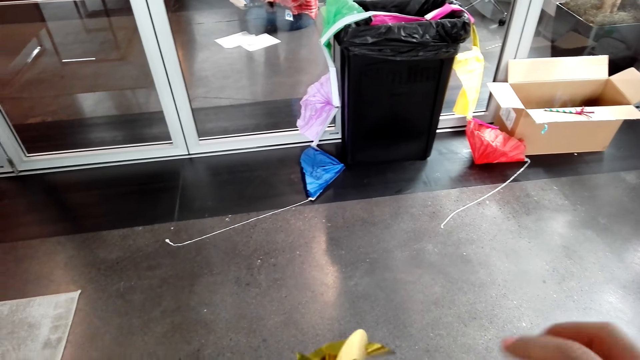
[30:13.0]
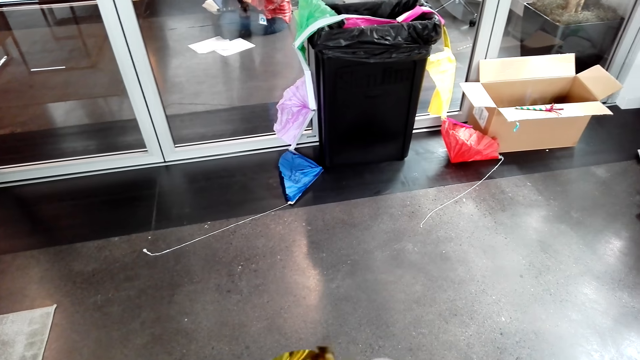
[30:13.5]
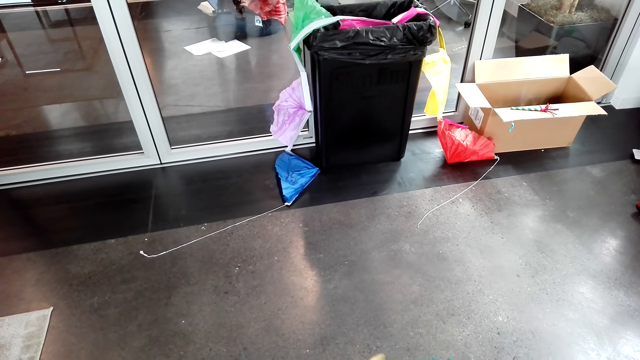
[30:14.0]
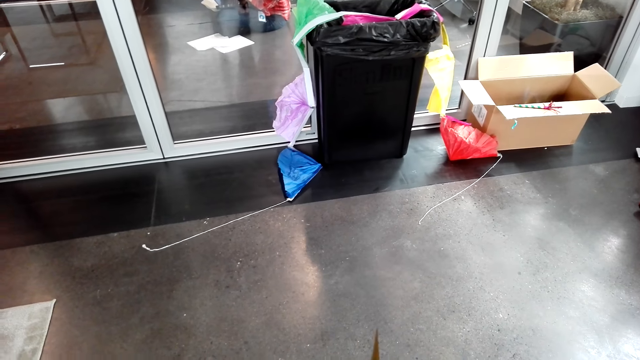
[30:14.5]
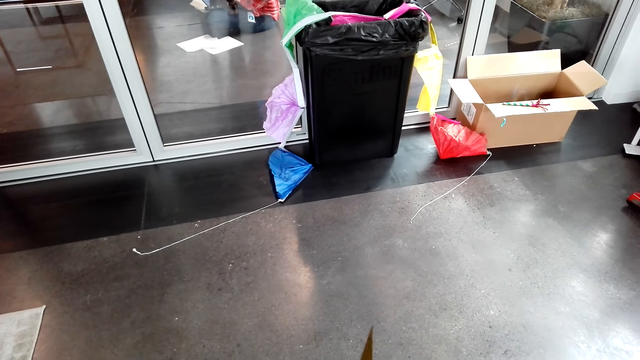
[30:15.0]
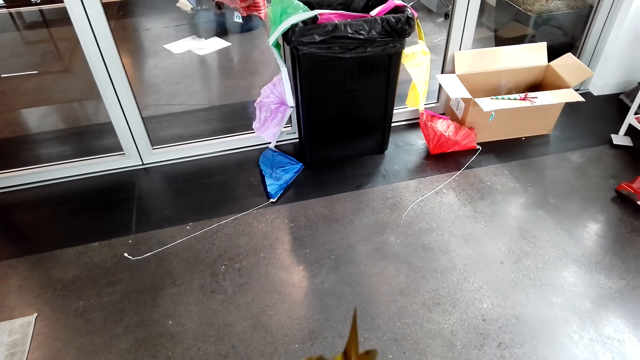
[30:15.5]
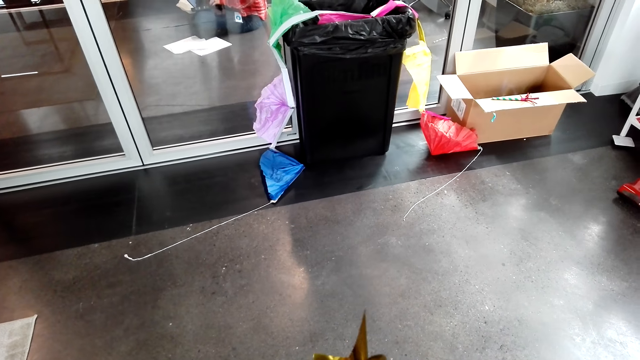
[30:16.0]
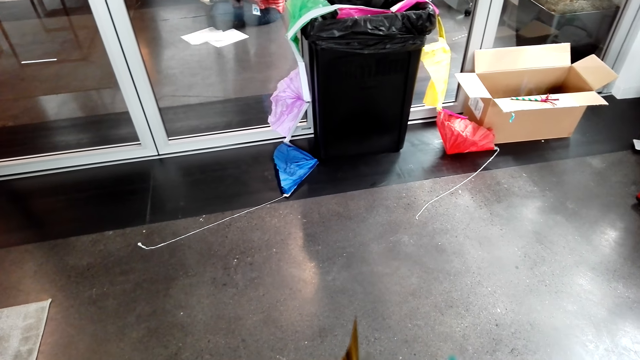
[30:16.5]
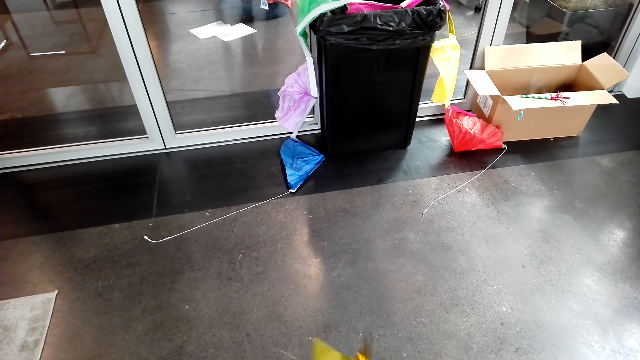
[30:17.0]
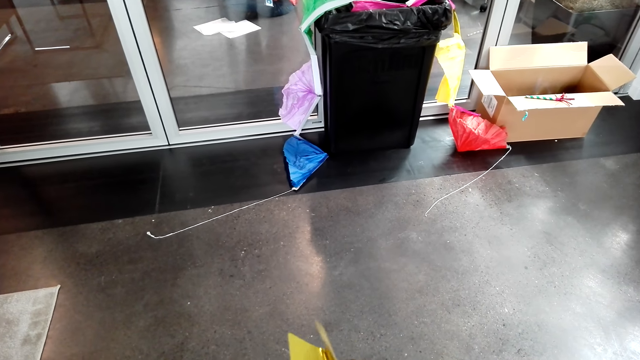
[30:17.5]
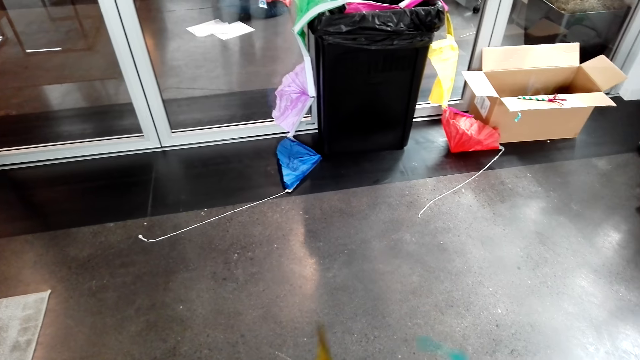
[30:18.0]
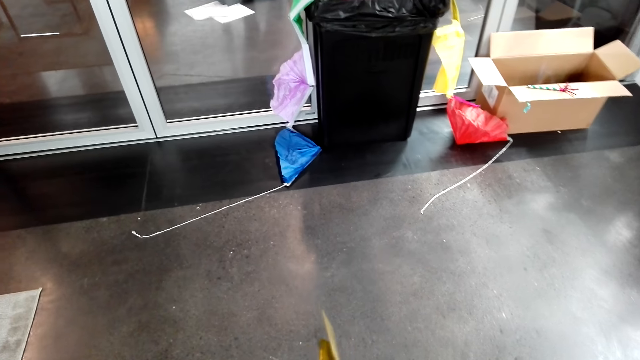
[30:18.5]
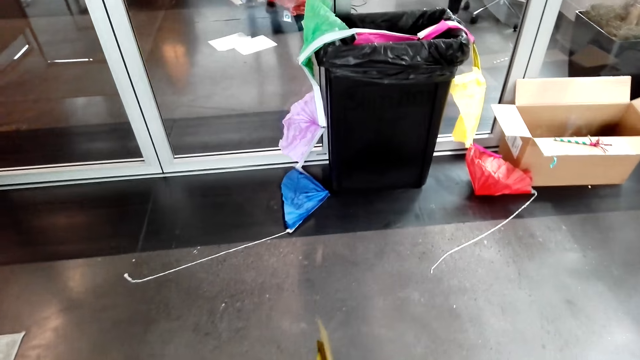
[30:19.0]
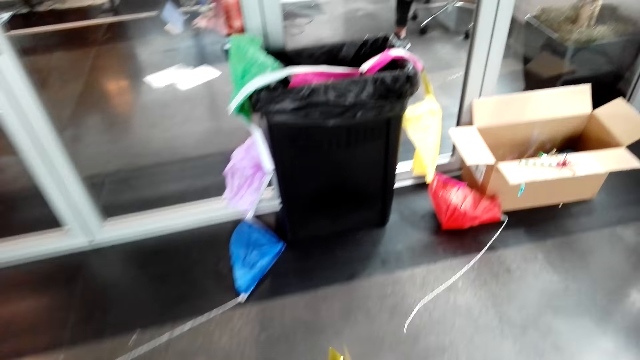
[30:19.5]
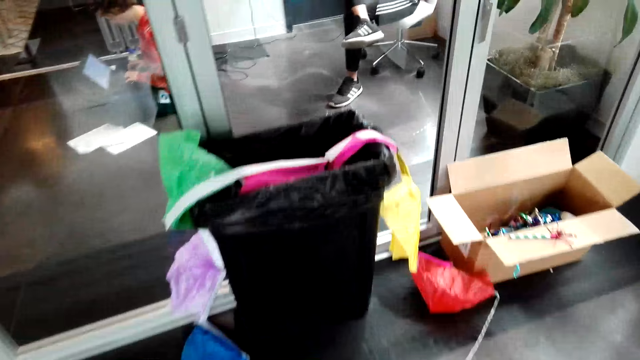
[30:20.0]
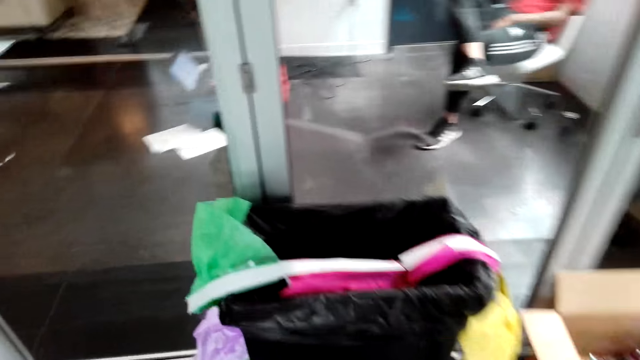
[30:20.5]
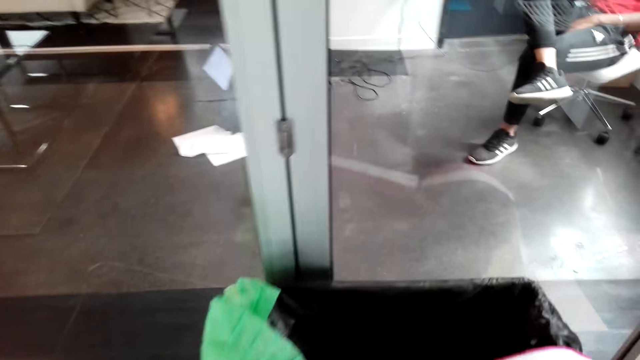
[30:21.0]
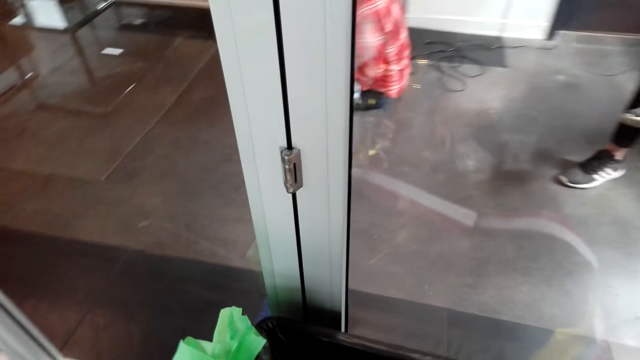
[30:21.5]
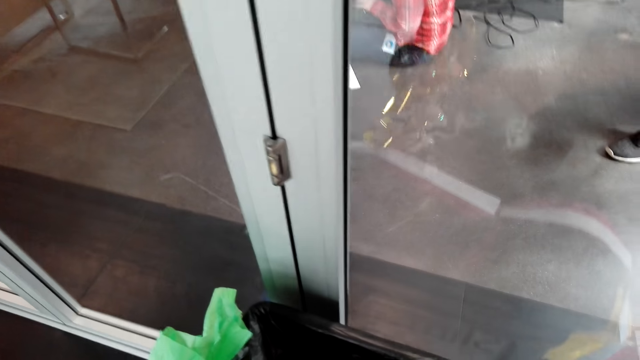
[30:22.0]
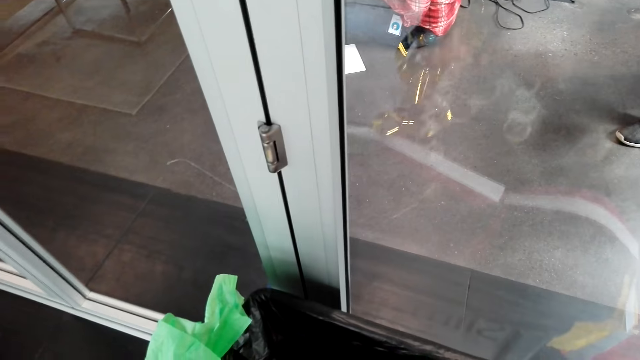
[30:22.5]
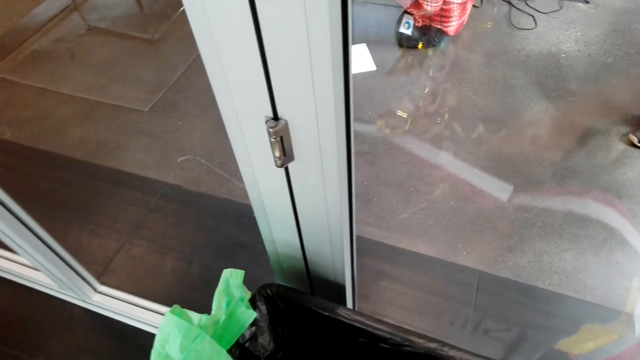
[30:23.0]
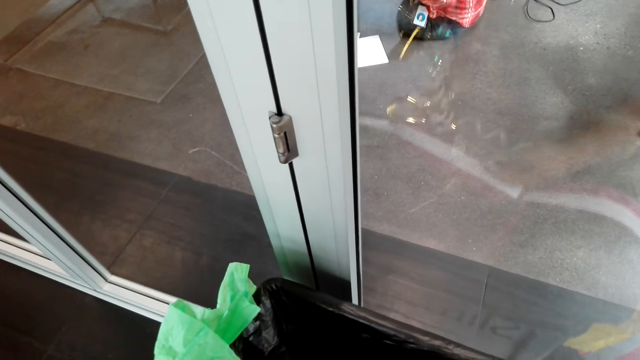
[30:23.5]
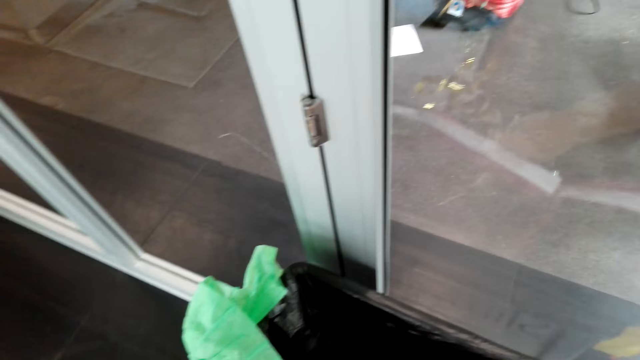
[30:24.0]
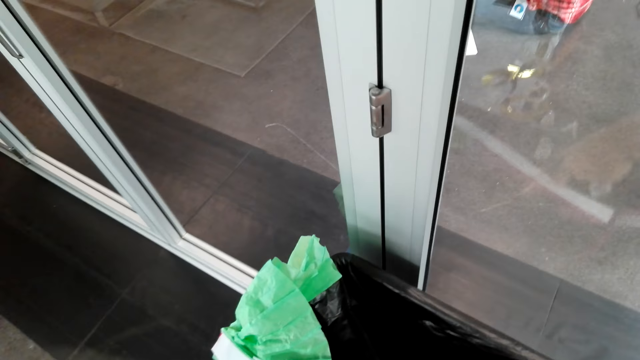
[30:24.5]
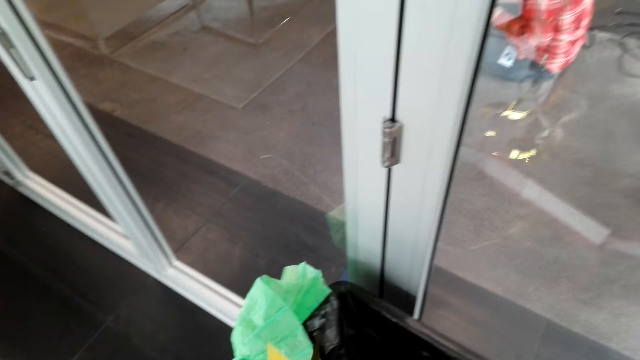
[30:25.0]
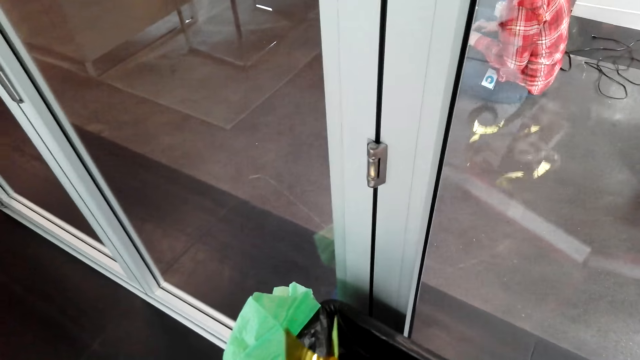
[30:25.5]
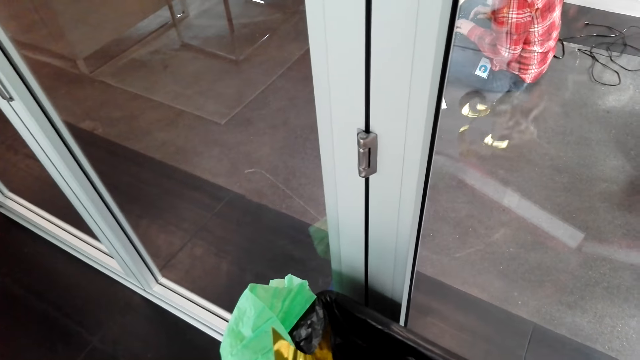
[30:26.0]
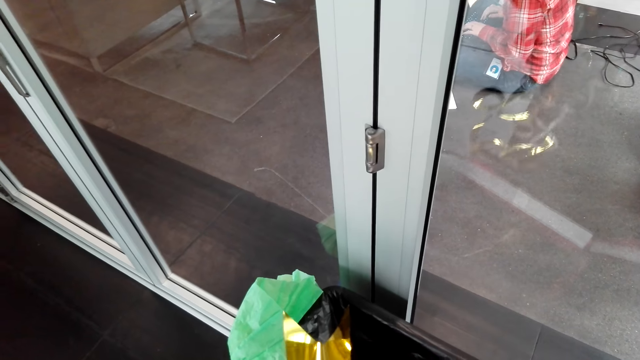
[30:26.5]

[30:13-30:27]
The camera wearer stops walking. They walk. They stop walking. They straighten a decorating item.

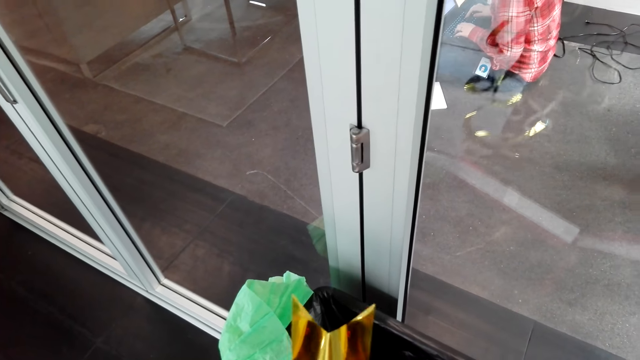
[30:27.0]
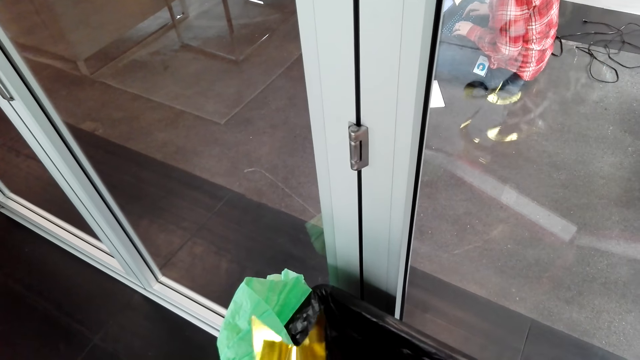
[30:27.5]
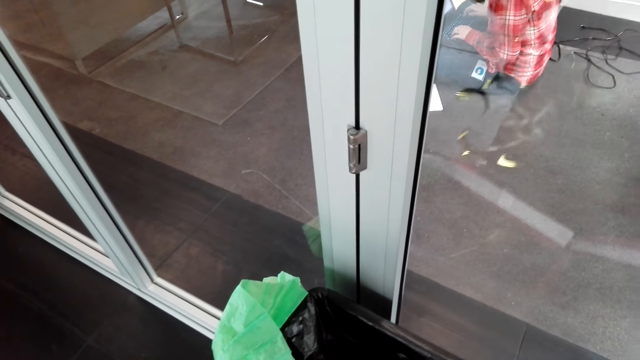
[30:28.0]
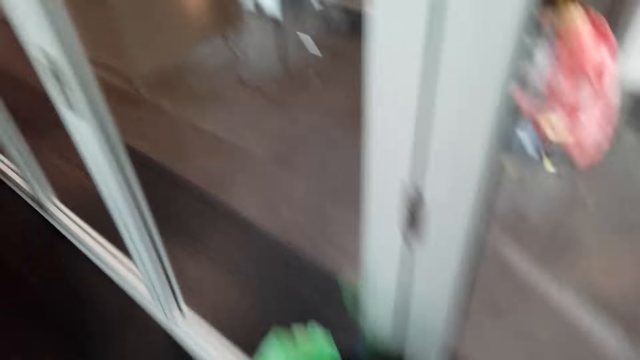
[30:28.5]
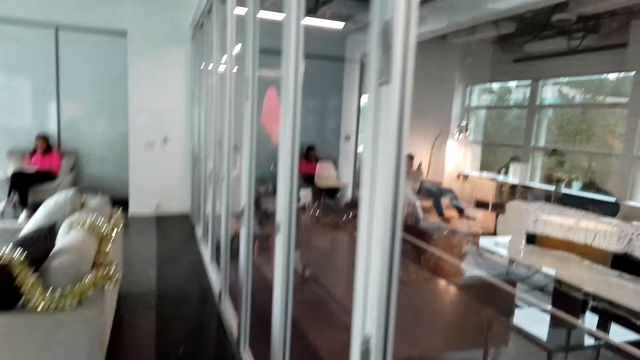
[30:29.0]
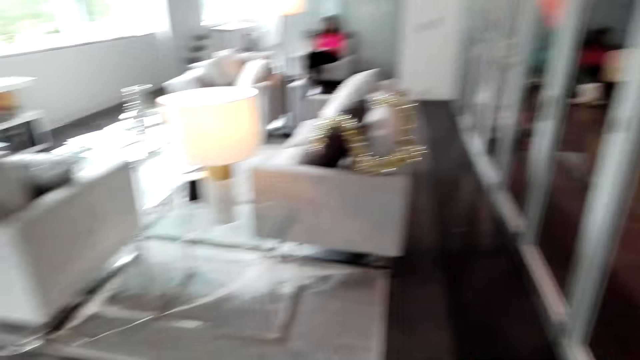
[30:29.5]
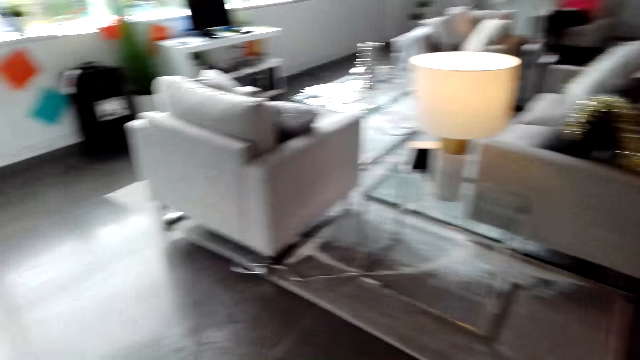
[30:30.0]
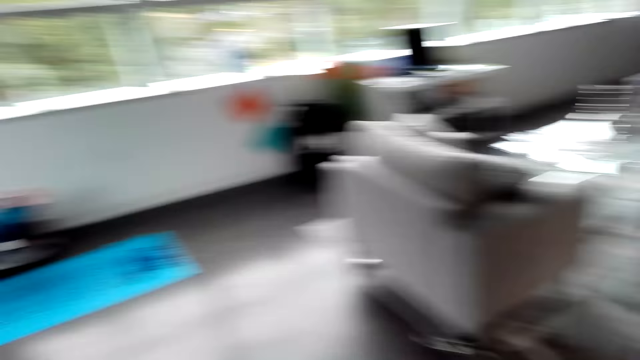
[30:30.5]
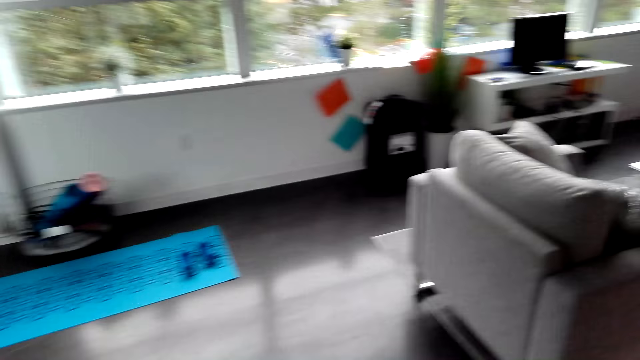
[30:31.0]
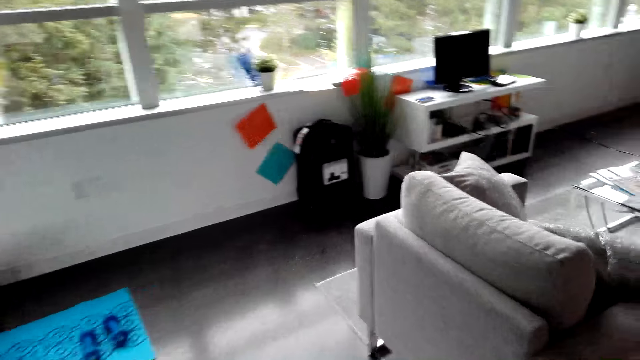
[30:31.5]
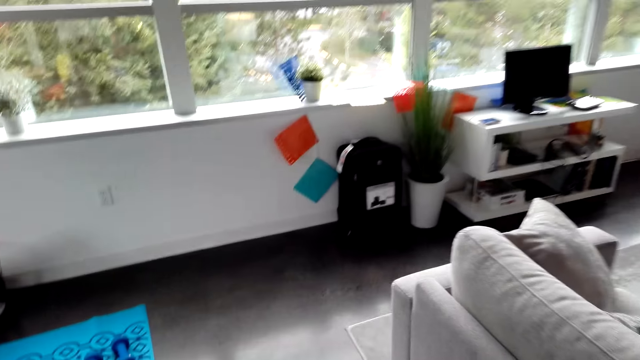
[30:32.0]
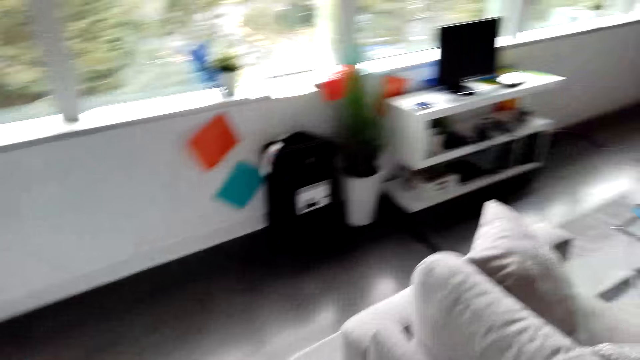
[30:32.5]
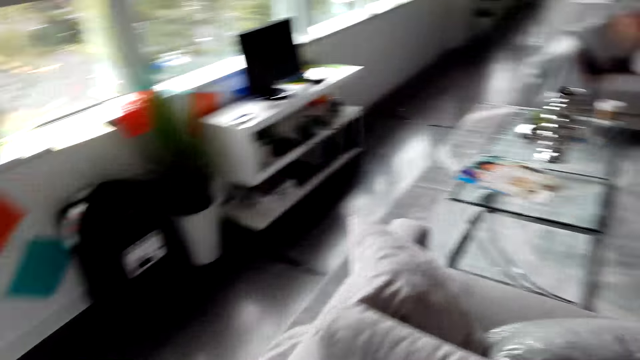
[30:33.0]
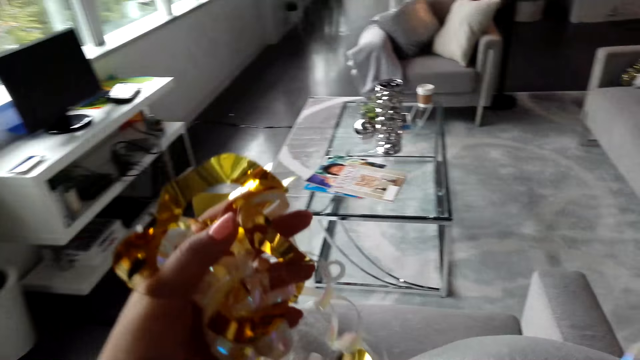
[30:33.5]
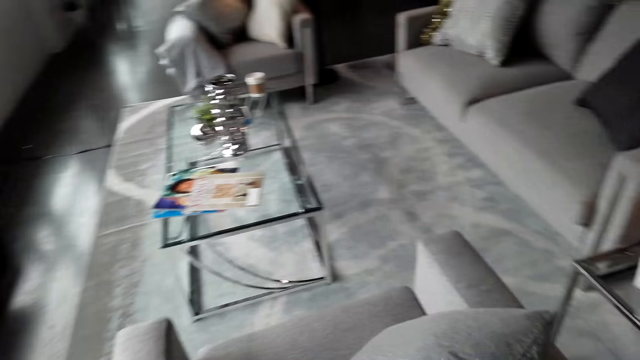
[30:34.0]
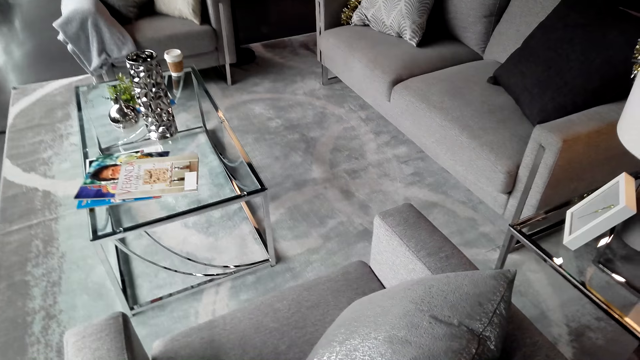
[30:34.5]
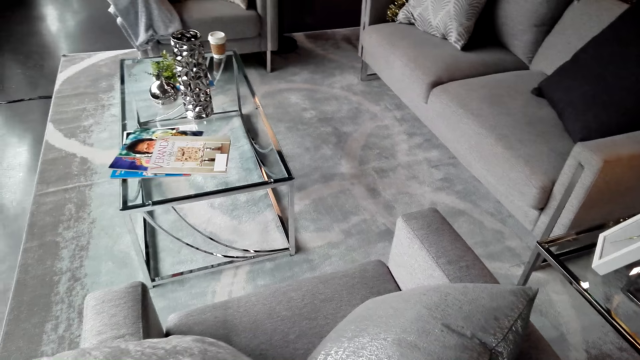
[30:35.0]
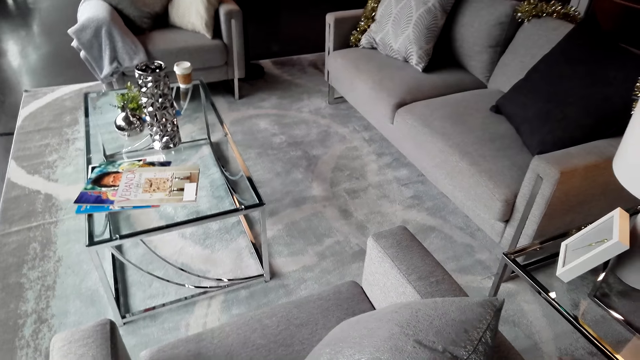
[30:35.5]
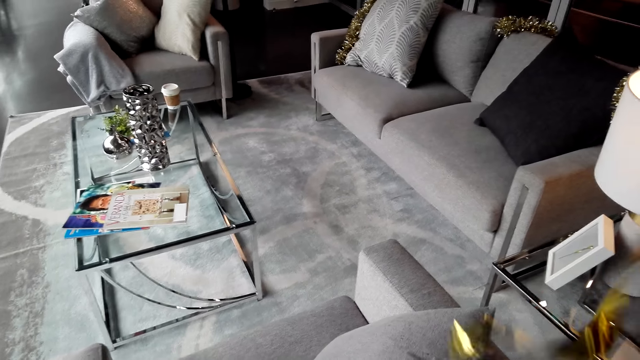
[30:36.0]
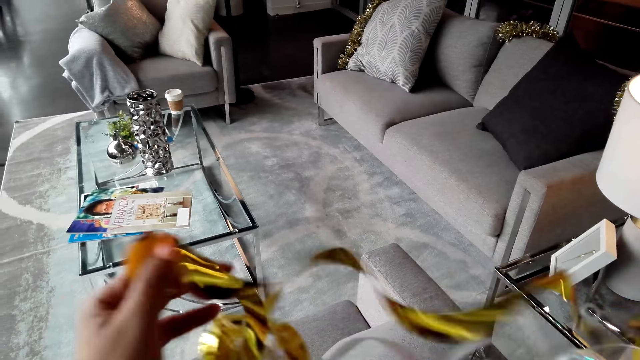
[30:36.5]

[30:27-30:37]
The camera wearer walks in the room. They sort the decoration materials.
